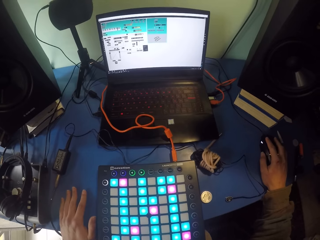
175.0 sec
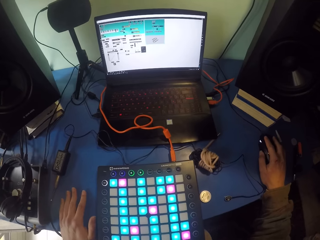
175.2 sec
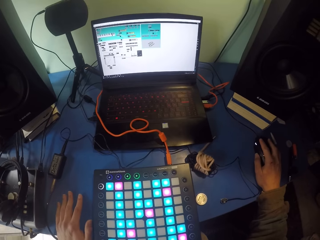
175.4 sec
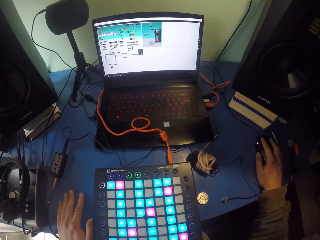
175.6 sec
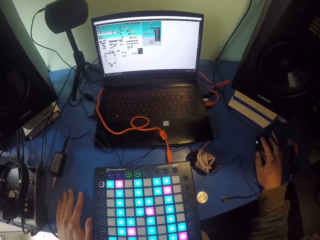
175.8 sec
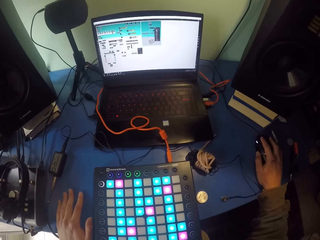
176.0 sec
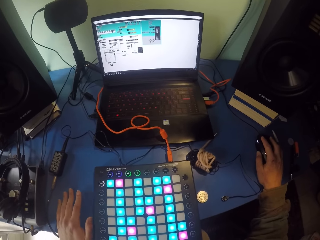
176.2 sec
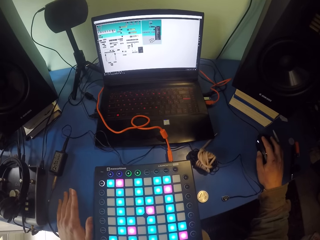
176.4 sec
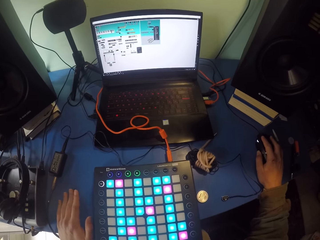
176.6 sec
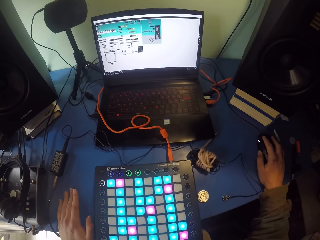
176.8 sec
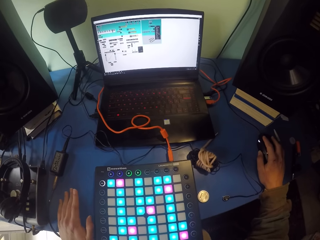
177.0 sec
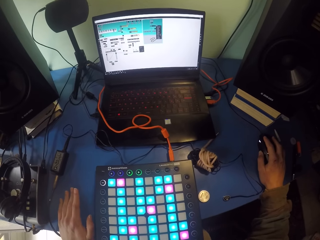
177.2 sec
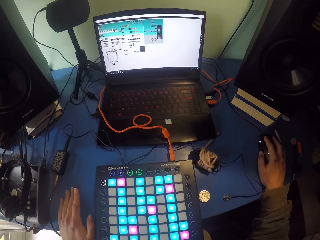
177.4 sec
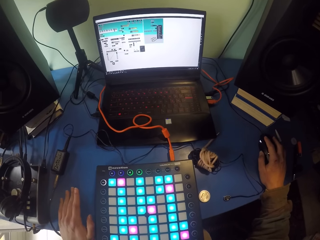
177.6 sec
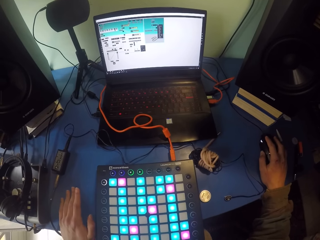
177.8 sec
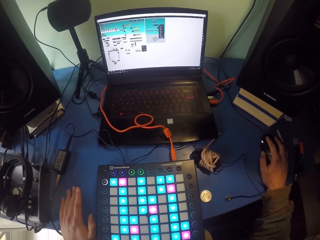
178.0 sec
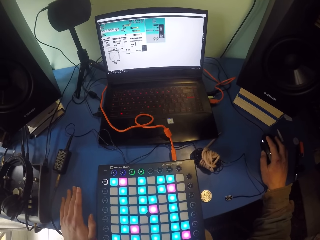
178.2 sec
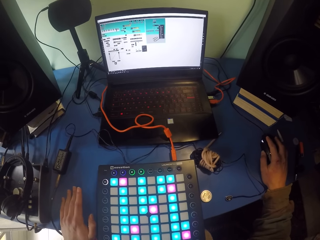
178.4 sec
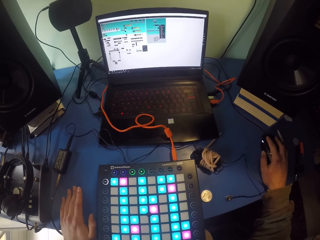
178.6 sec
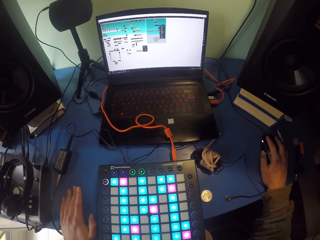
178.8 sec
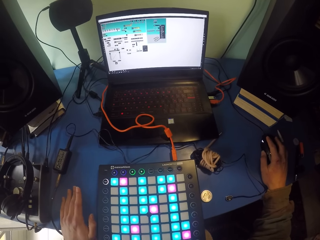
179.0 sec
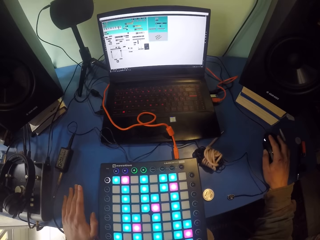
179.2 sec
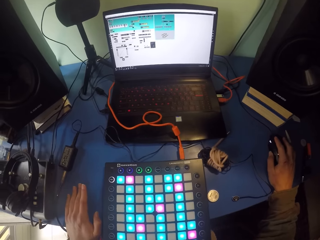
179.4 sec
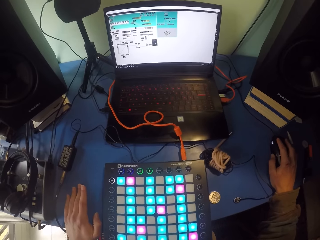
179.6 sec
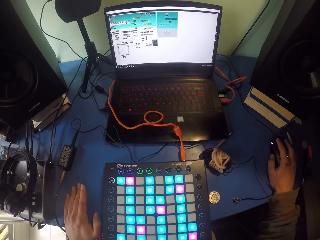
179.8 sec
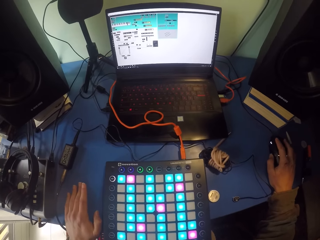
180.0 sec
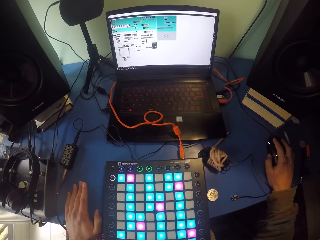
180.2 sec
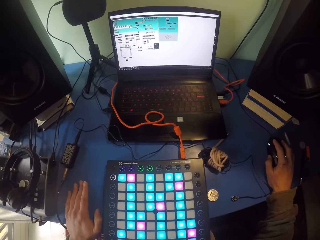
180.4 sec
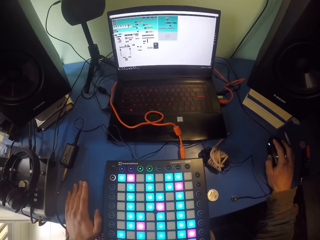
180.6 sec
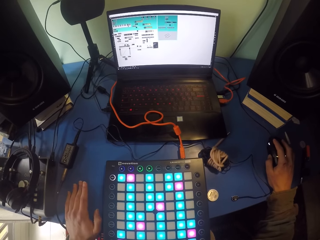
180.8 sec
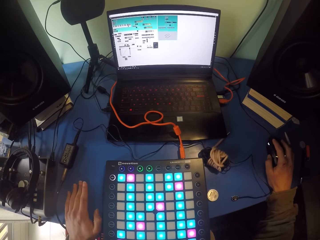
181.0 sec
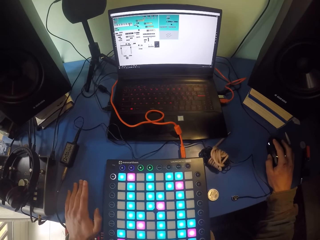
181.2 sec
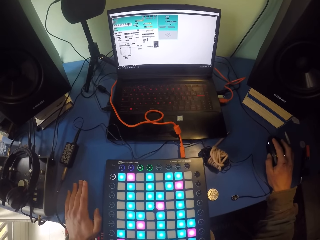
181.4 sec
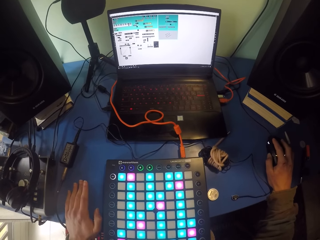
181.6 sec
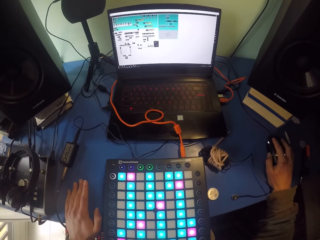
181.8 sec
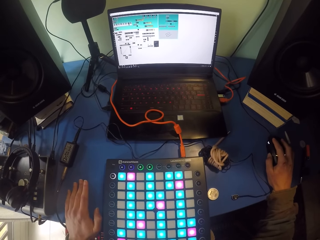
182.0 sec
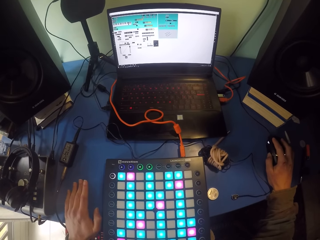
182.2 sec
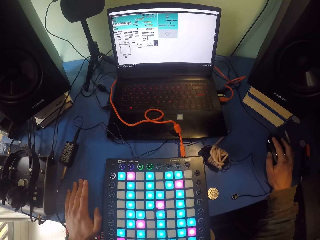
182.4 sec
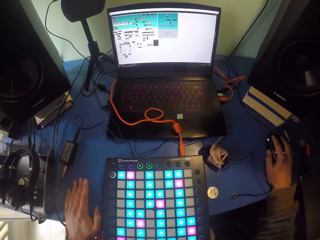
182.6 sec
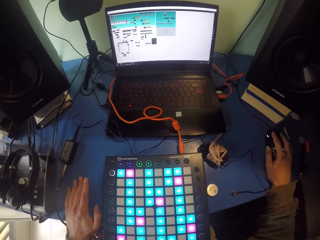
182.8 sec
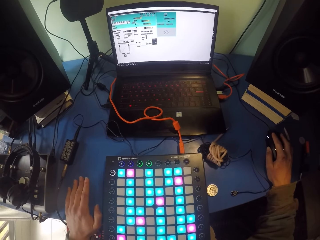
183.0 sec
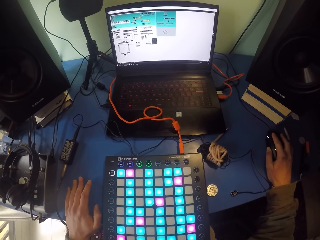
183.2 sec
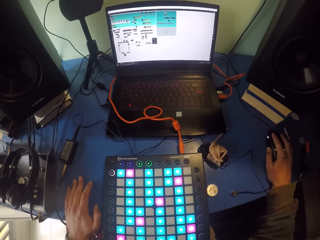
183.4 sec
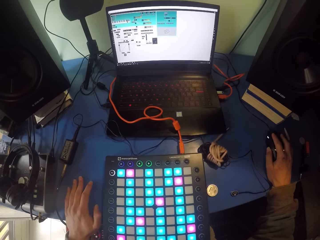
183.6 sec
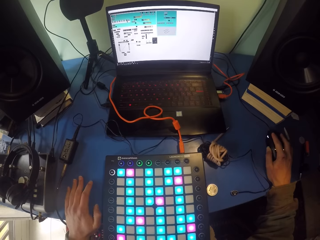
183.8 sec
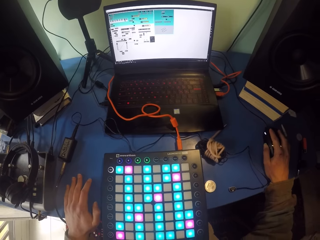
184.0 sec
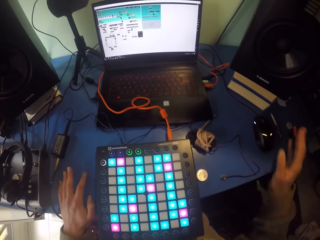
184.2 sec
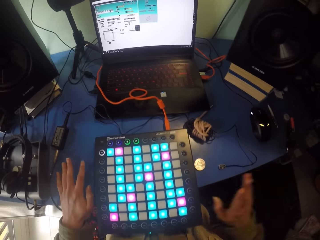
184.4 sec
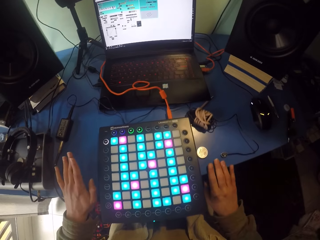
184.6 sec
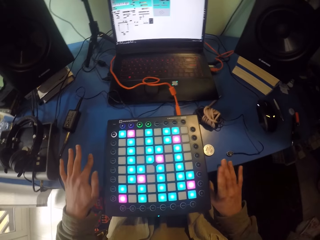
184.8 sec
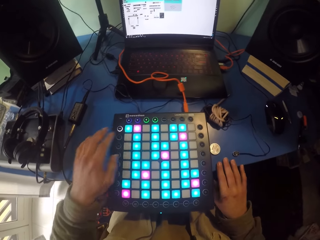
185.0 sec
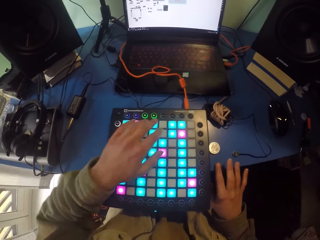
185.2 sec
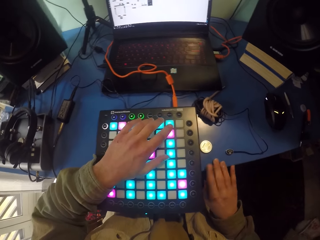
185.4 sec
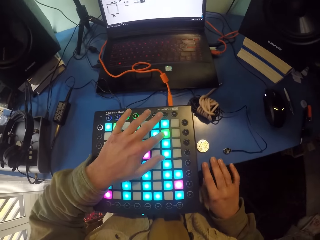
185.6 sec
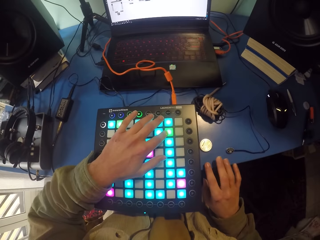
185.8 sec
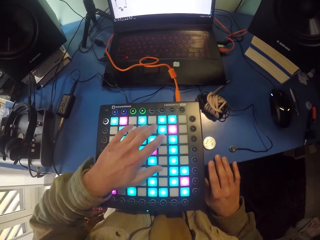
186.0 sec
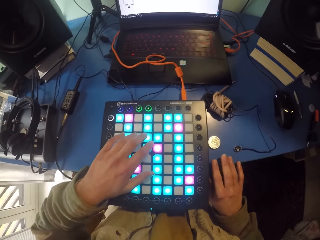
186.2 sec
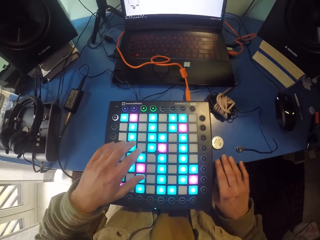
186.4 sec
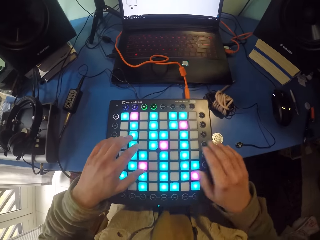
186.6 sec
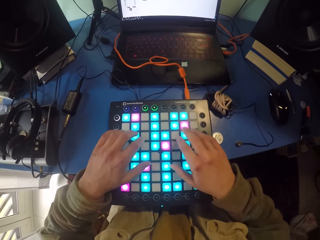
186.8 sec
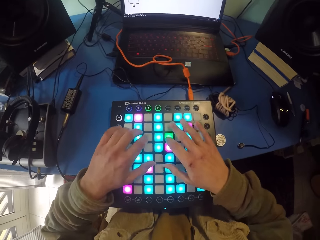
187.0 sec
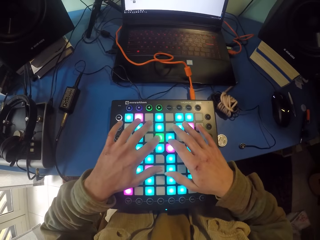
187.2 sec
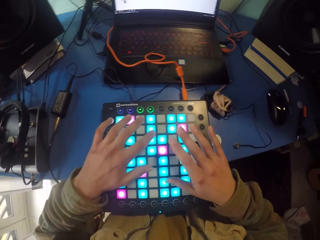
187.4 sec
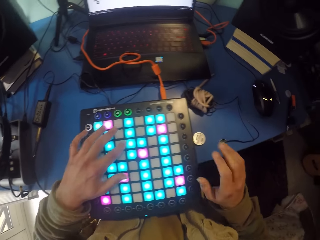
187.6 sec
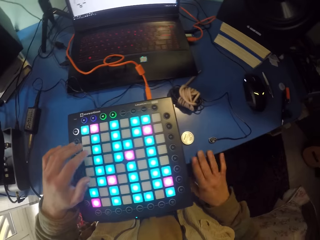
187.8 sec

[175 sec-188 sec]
The camera wearer touches the mouse. They hit the table with both hands.

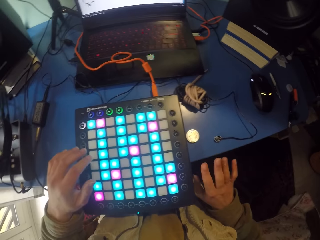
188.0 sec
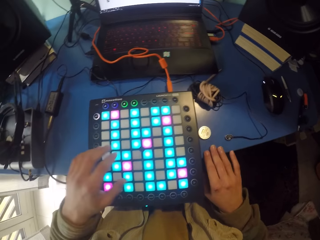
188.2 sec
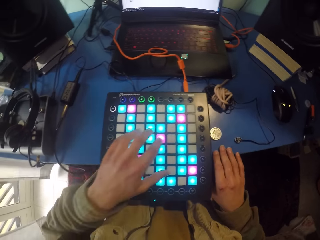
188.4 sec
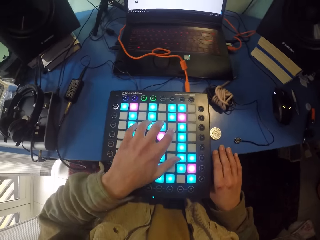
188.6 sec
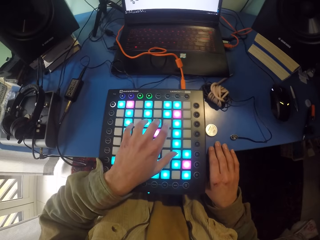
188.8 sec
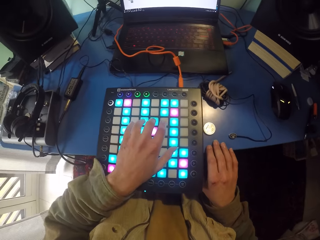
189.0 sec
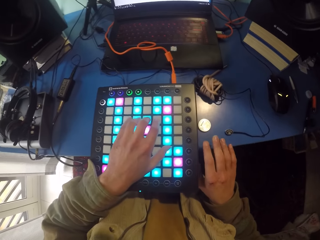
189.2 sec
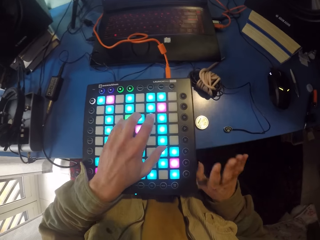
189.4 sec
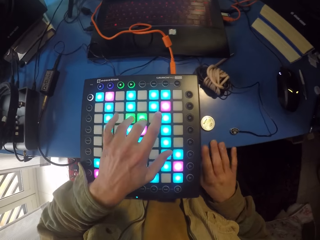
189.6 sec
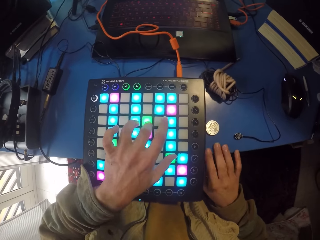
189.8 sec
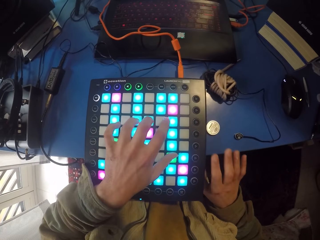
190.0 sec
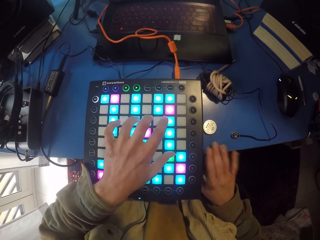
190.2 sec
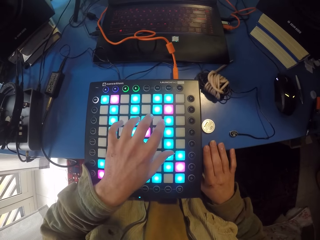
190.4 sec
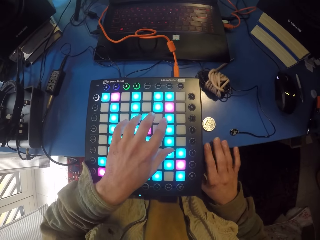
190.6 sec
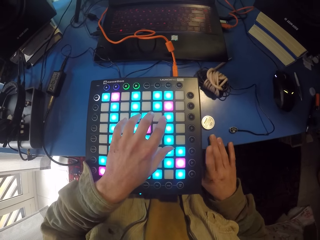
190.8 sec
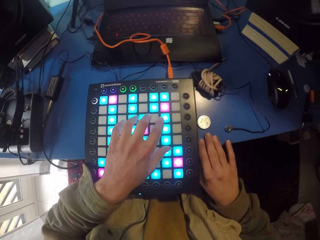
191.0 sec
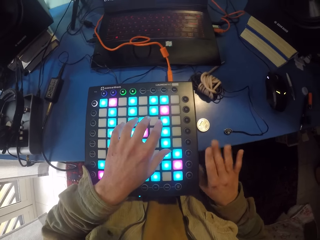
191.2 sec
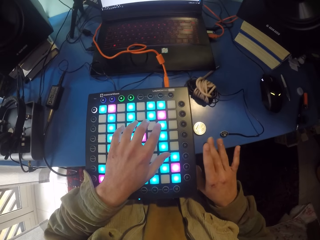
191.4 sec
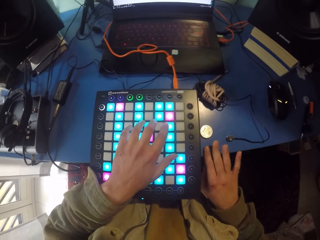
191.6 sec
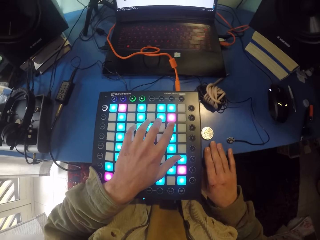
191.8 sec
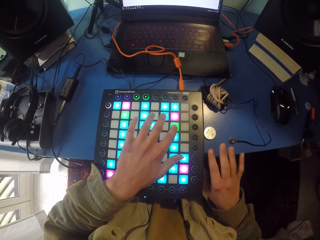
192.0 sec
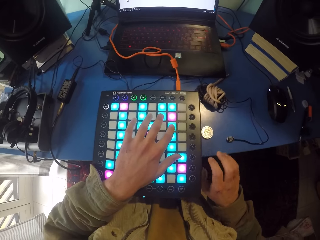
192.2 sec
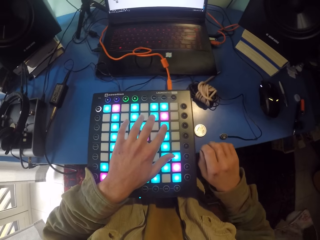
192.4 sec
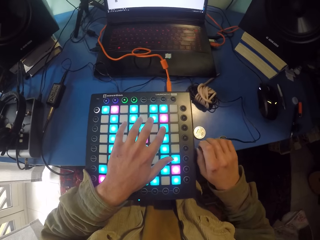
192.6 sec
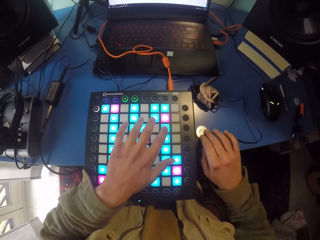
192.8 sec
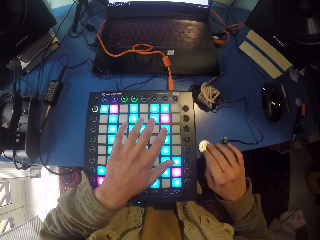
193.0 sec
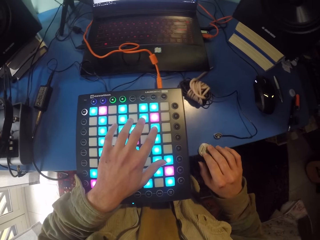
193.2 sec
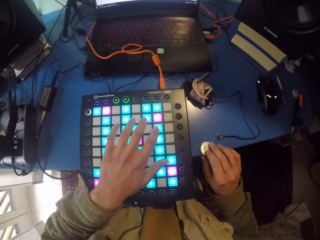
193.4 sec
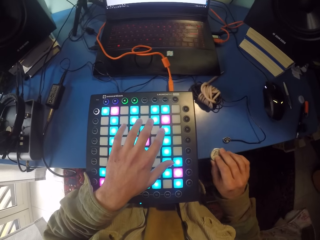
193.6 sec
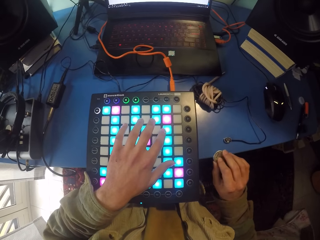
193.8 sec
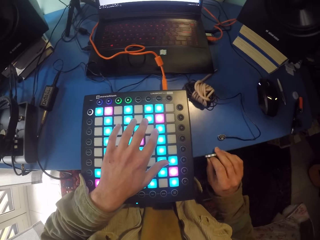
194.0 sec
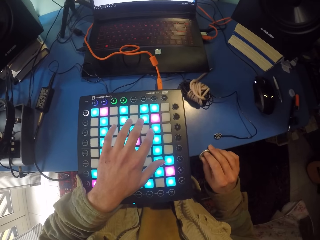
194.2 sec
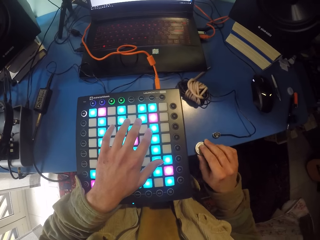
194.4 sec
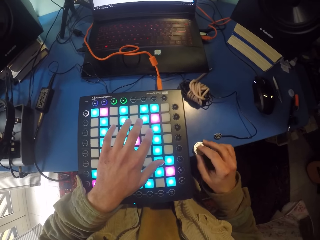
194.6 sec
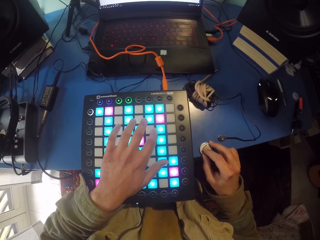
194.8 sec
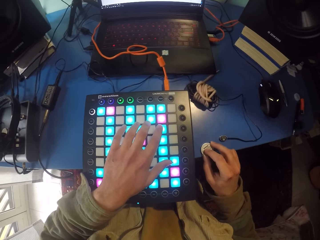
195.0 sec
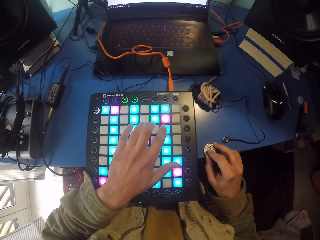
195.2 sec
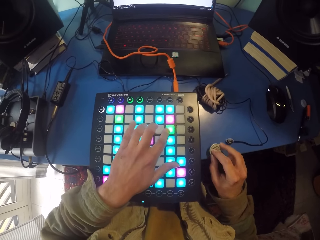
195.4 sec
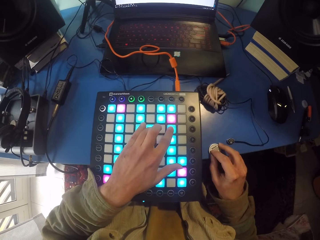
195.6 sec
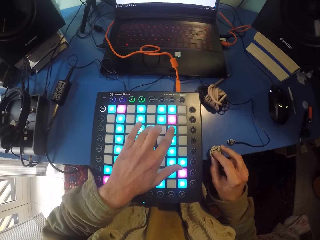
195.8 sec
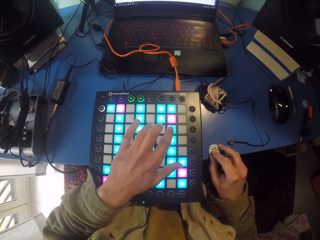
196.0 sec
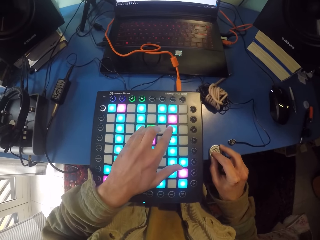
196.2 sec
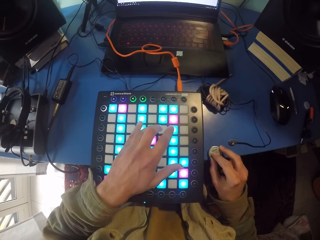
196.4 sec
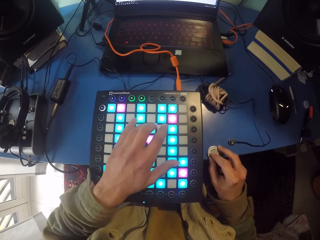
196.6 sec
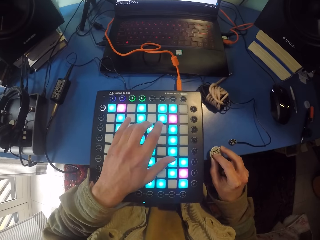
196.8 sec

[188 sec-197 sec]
The camera wearer touches the launchpad. They tap fingers on the table. They take something. They hit the table with the right hand.
